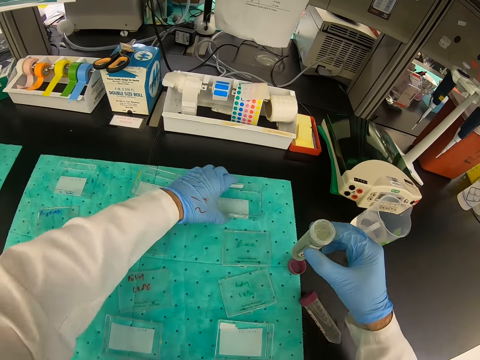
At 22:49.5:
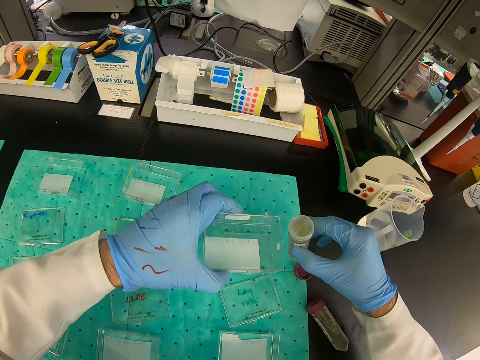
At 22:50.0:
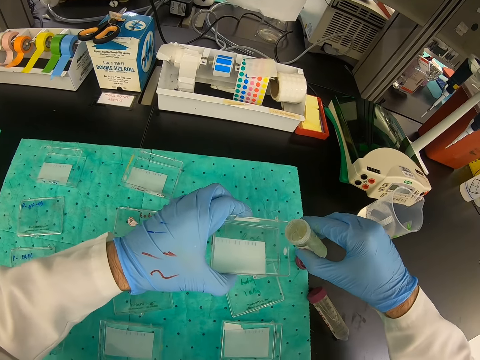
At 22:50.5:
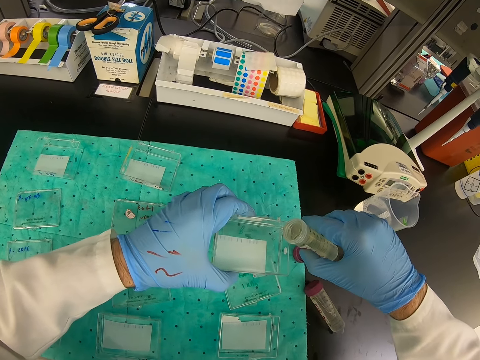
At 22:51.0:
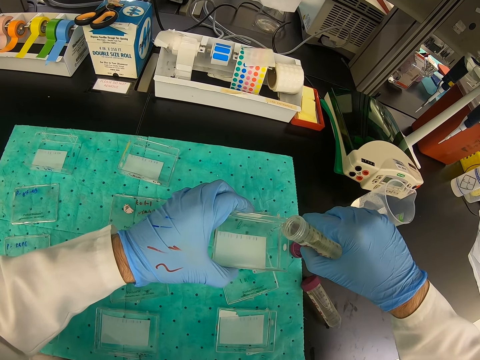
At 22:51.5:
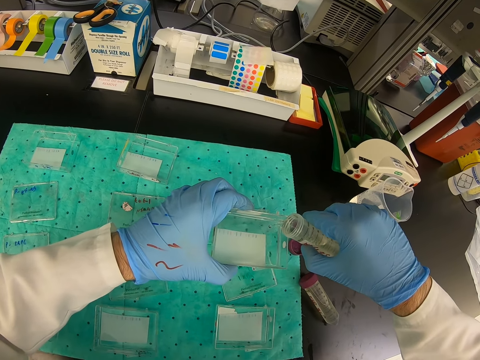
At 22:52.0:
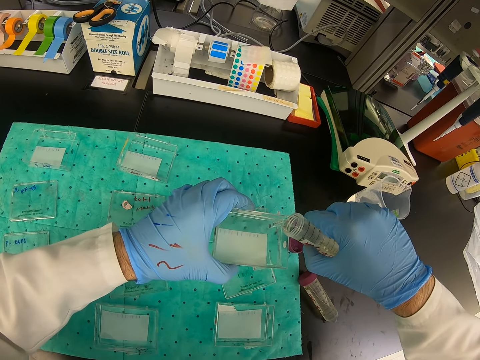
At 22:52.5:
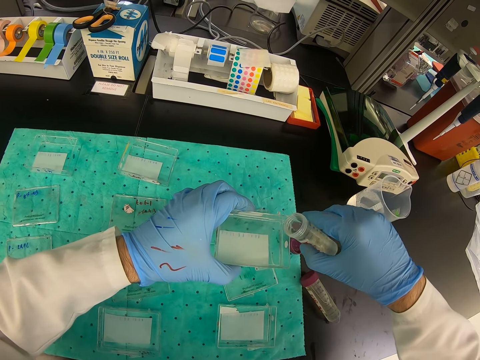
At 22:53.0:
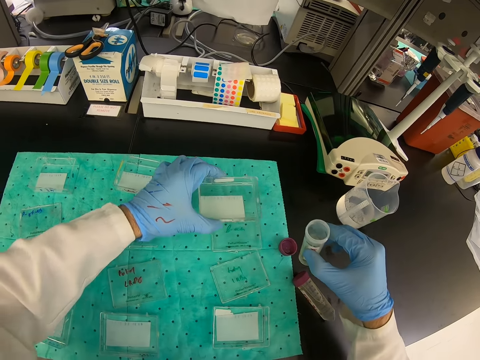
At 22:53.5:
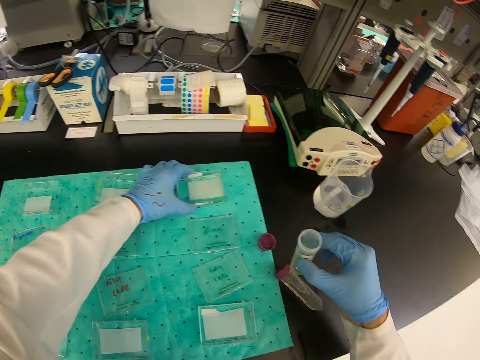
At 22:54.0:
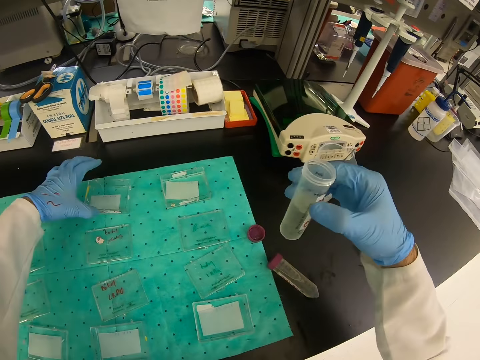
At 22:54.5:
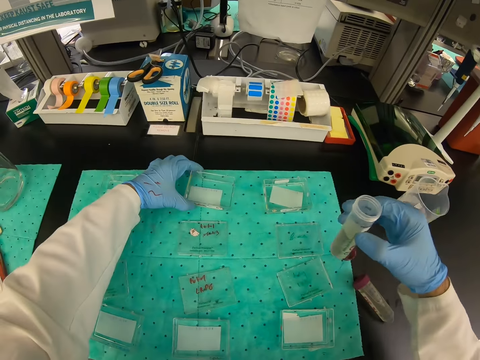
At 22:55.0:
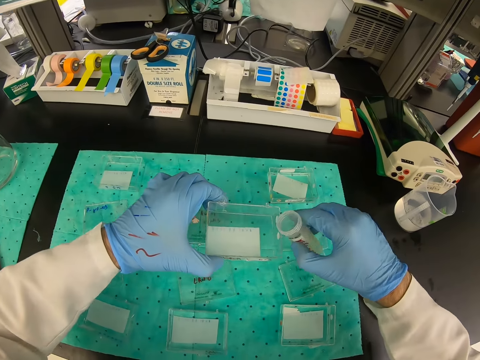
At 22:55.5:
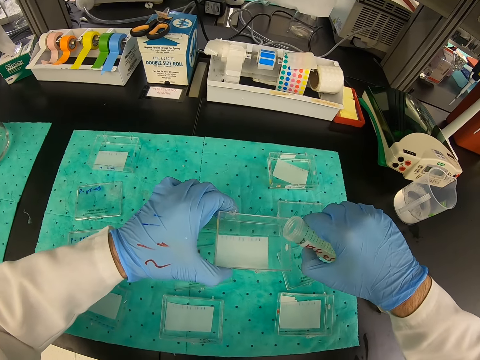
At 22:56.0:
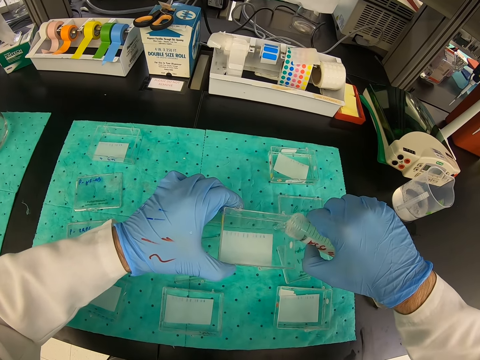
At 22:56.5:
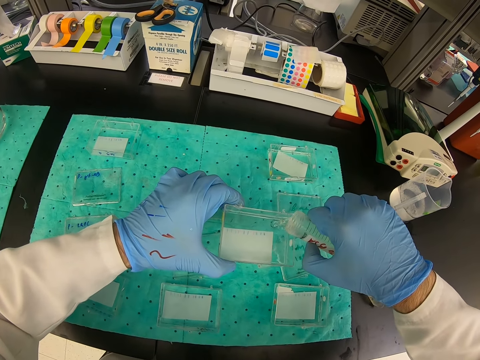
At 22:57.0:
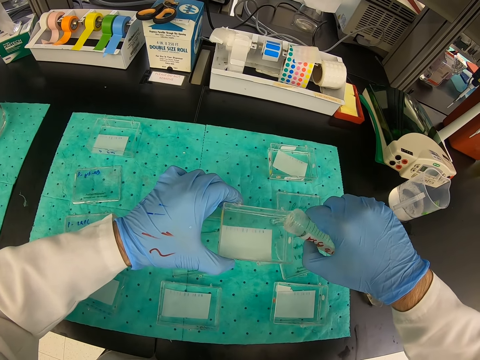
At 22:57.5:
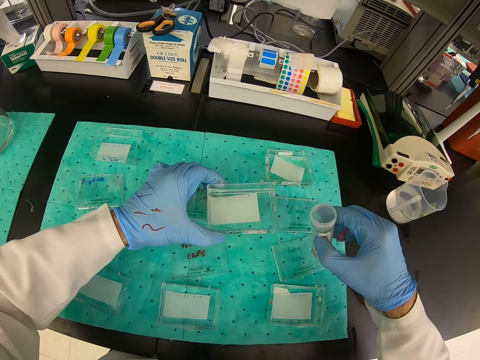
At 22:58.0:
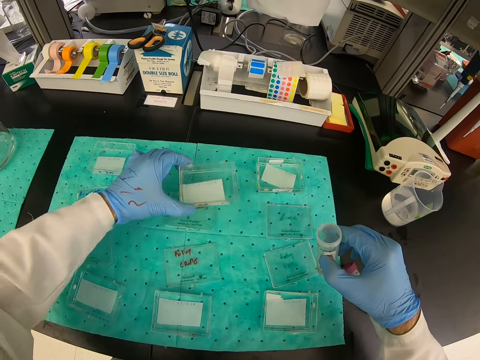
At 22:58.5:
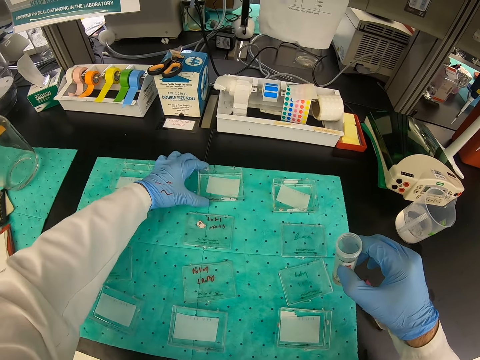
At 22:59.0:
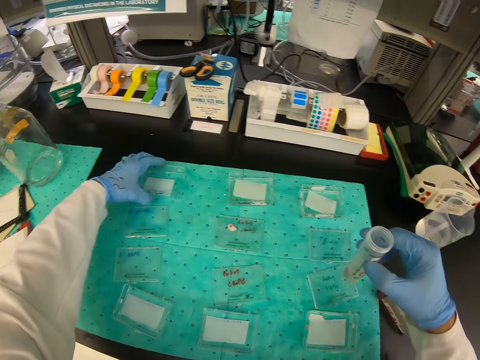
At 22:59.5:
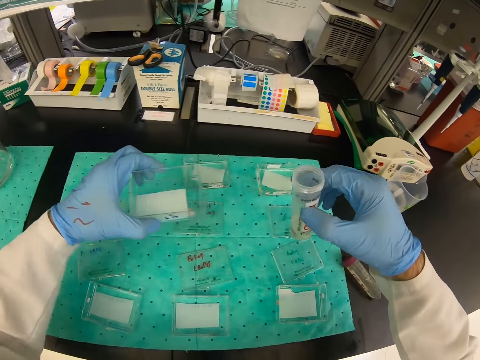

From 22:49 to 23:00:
The camera wearer pours the liquid solution into the container. He puts down the small container on his left hand. He pours the liquid solution into the container. He puts down the small container on his left hand. He picks up a container with his left hand.

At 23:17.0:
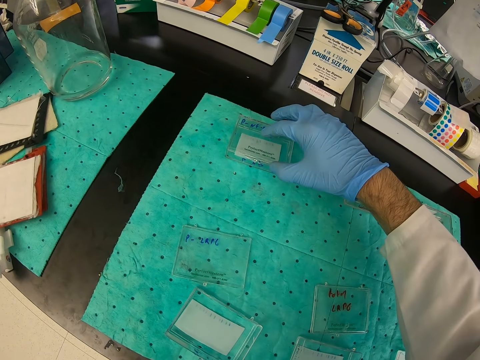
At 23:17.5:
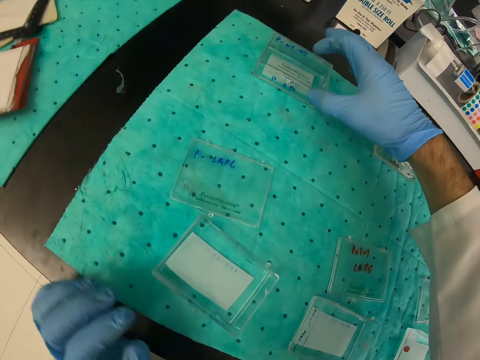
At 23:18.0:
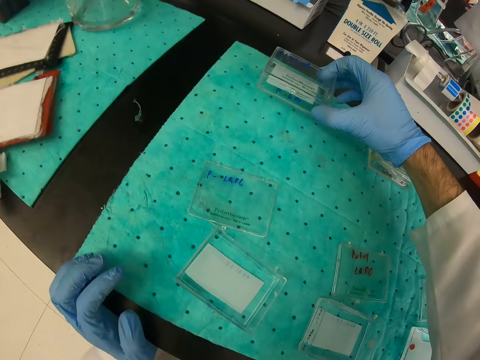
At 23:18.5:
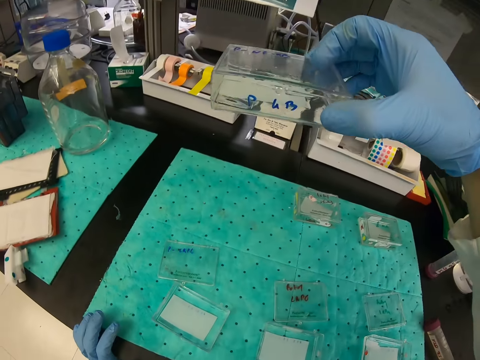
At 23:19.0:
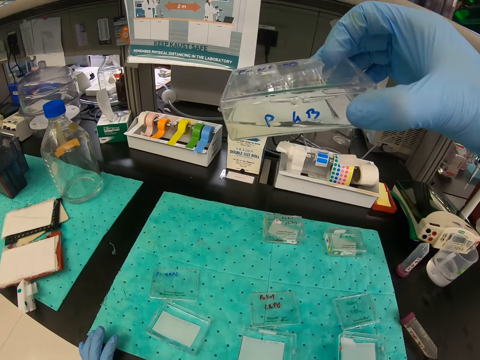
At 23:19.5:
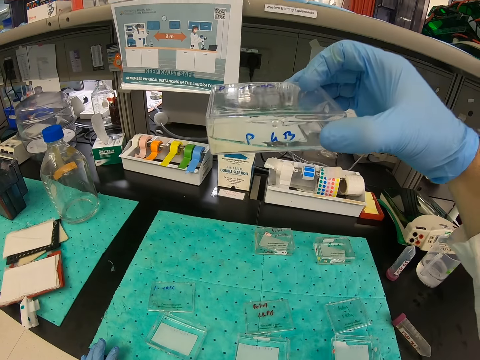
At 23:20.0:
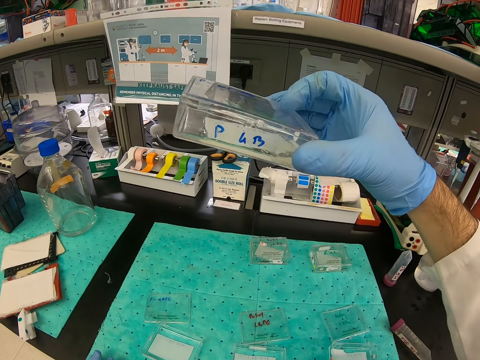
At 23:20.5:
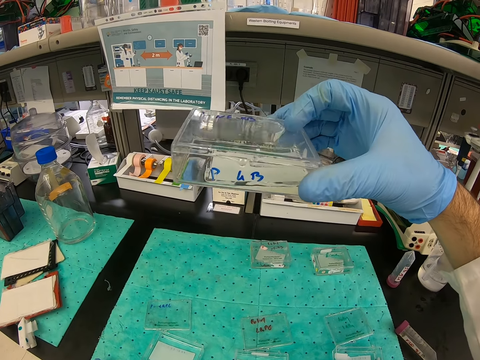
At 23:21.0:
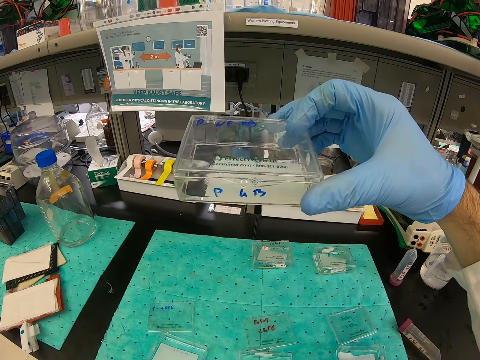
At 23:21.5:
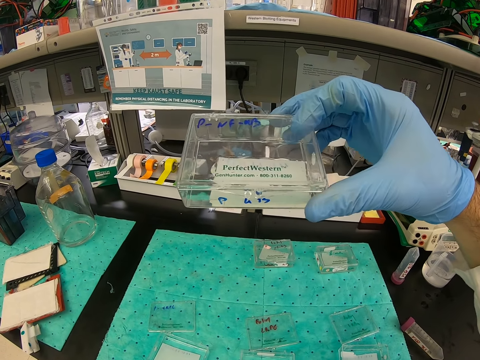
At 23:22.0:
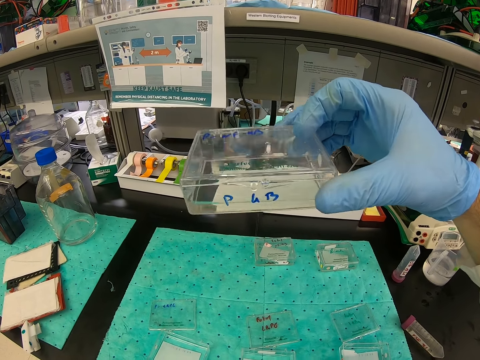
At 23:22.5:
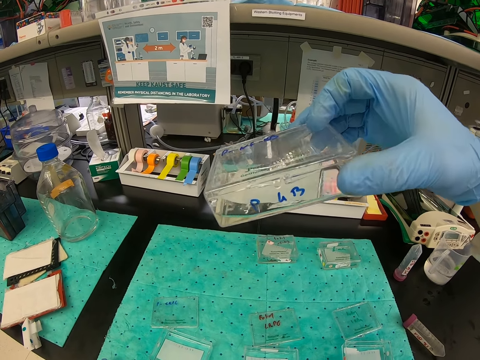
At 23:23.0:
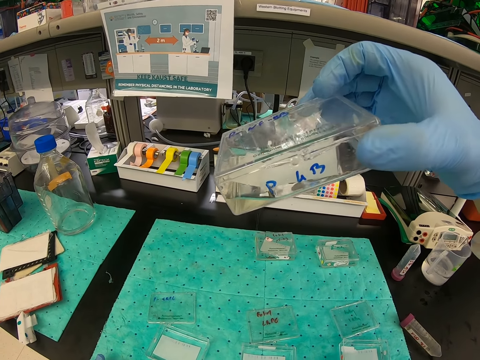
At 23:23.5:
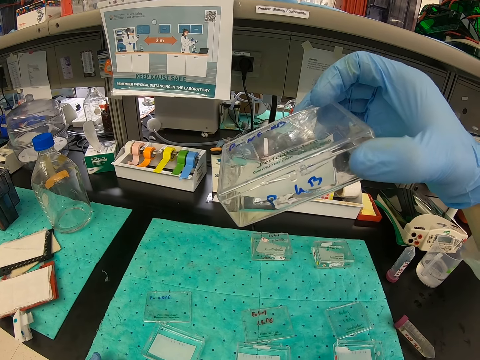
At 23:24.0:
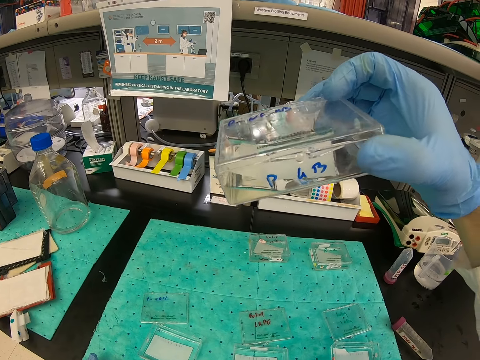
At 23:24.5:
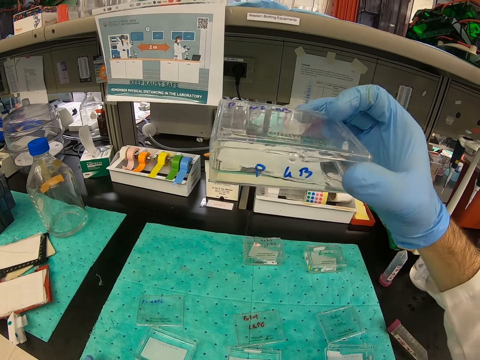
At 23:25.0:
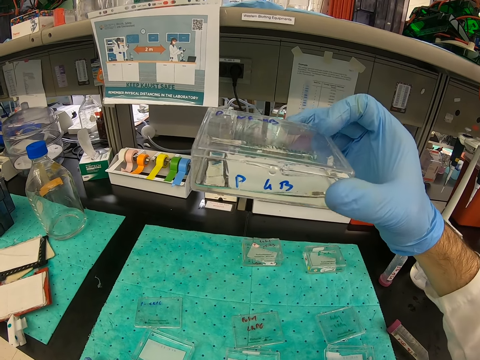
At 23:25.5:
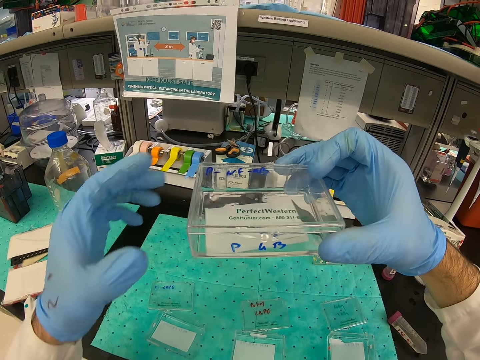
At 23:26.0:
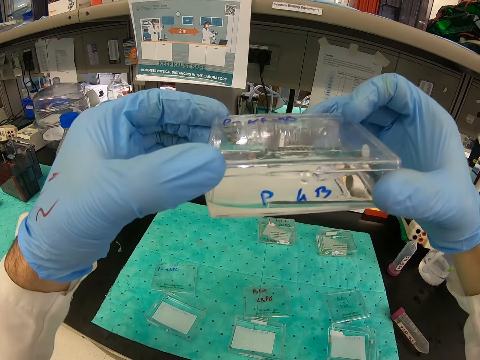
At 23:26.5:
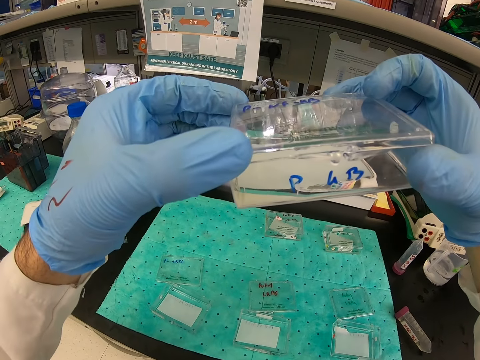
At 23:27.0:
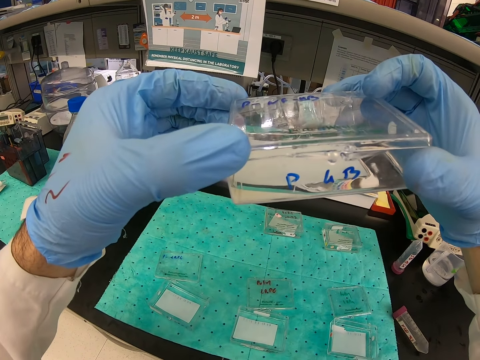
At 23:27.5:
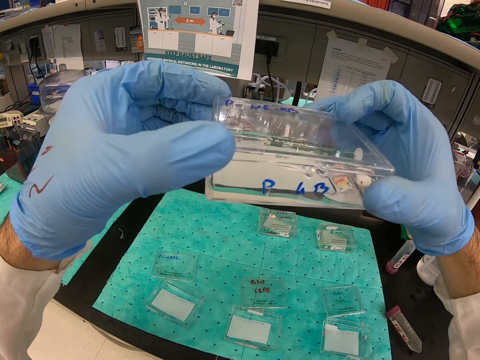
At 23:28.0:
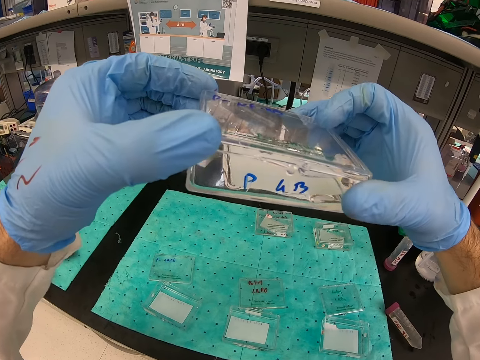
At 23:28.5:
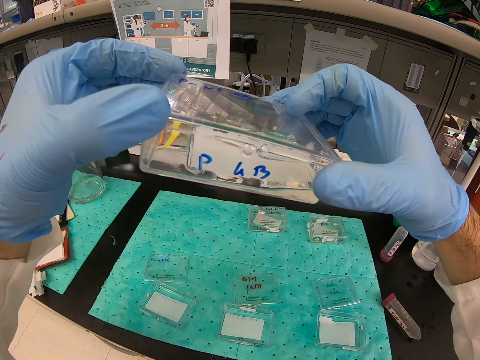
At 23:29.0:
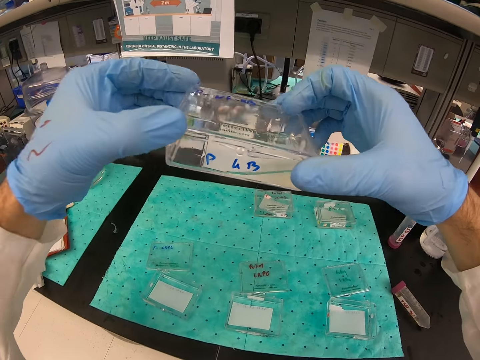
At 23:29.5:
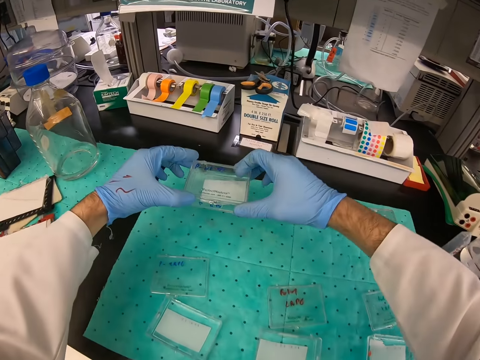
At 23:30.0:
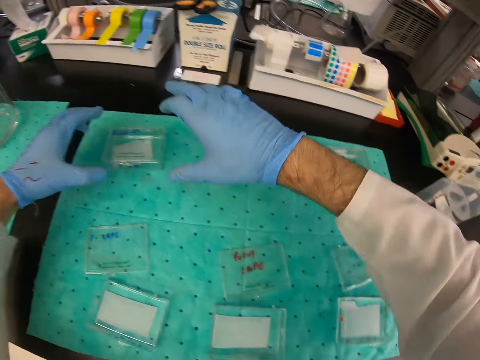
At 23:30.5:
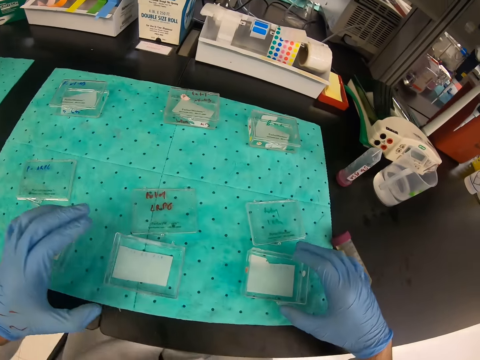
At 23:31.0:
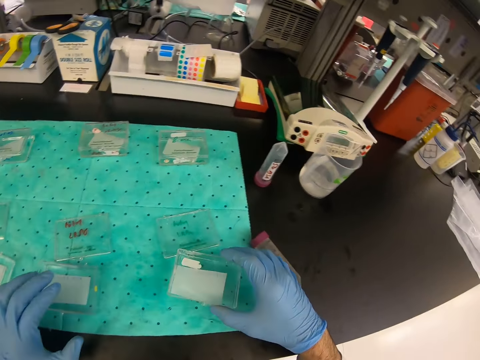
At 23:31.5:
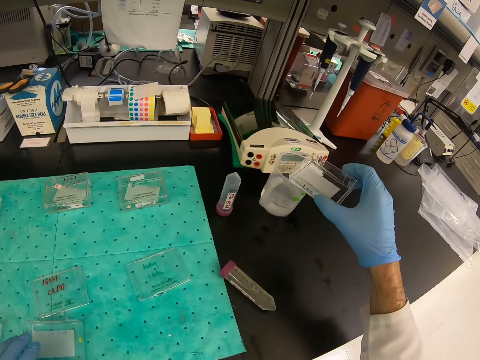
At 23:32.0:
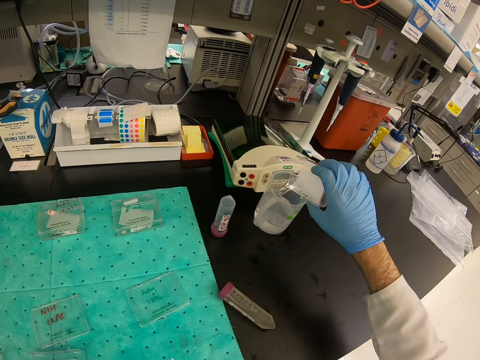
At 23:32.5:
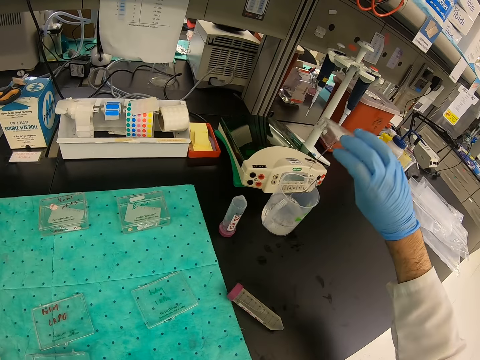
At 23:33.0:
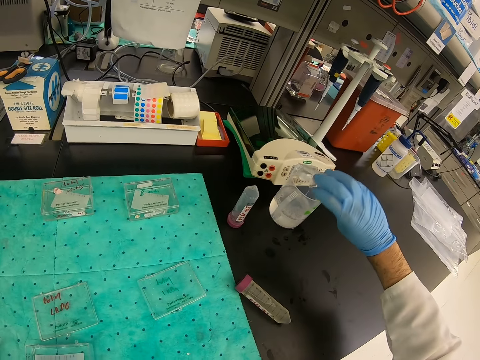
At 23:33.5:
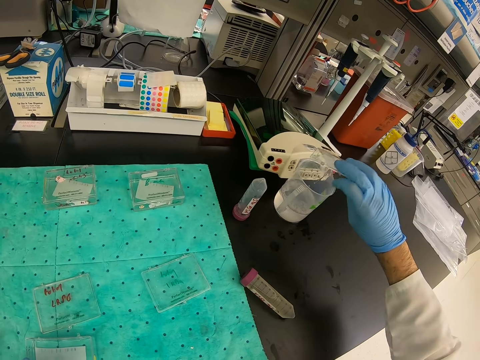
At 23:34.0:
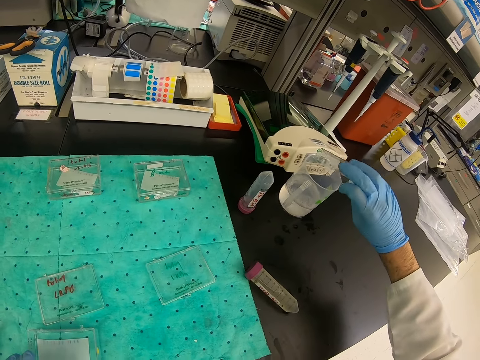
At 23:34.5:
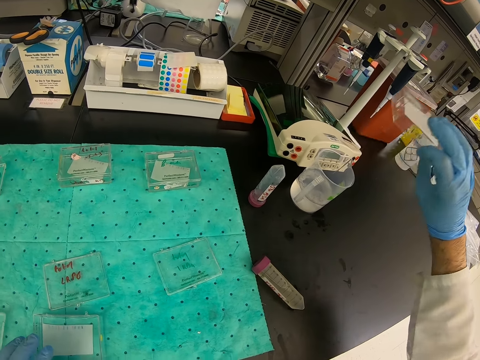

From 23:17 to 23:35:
The camera wearer checks an apparatus. They stare at the solution in the small container. They put down the small container. They pour the liquid from the small container into a jug.
